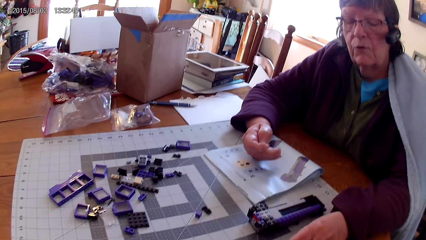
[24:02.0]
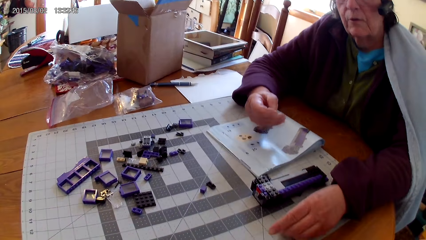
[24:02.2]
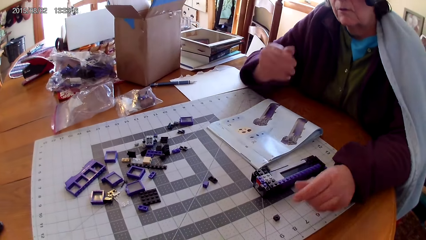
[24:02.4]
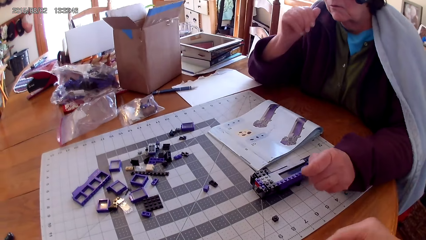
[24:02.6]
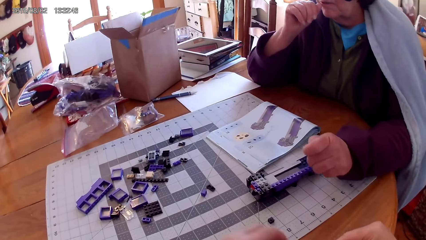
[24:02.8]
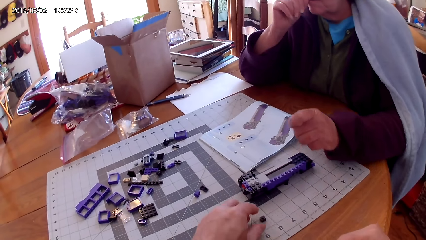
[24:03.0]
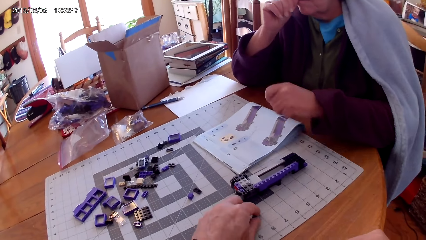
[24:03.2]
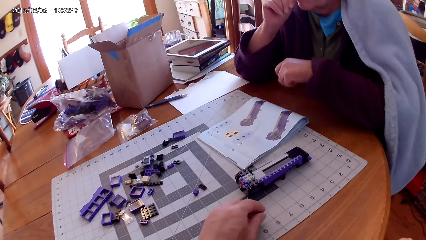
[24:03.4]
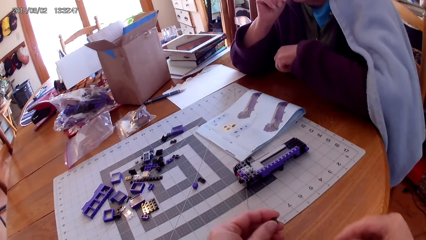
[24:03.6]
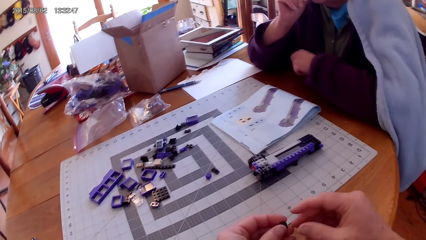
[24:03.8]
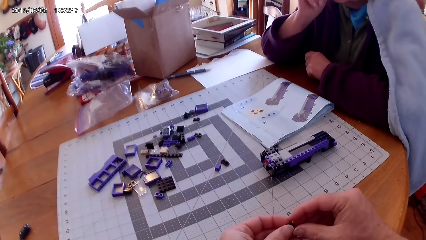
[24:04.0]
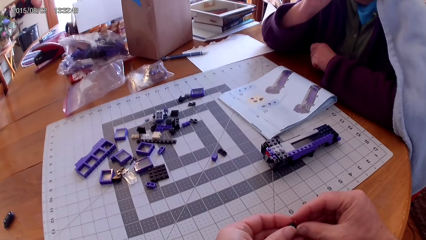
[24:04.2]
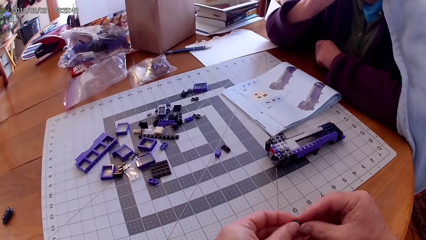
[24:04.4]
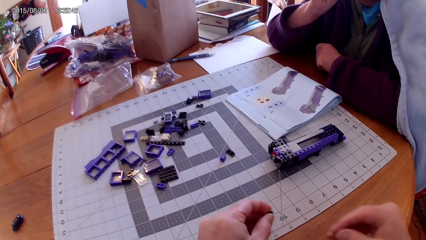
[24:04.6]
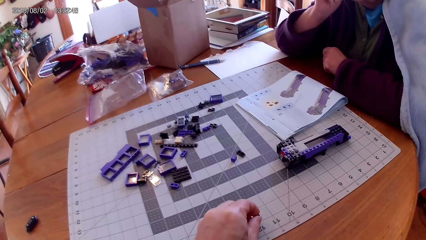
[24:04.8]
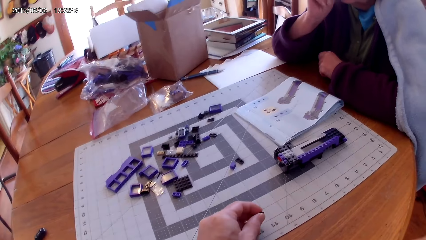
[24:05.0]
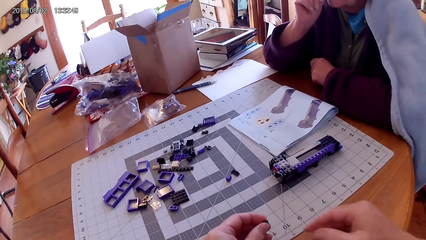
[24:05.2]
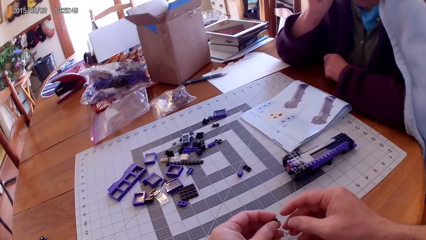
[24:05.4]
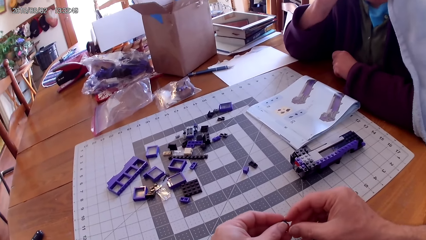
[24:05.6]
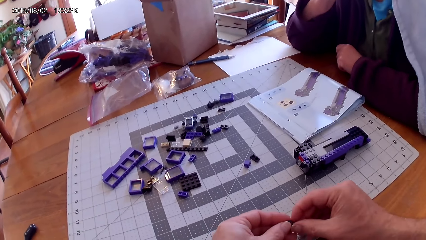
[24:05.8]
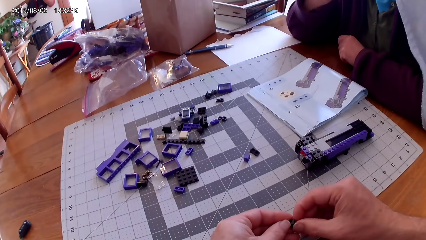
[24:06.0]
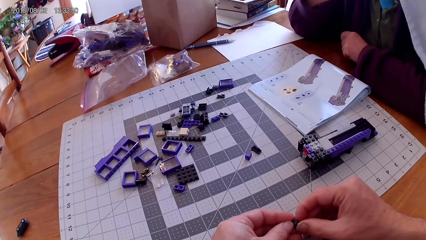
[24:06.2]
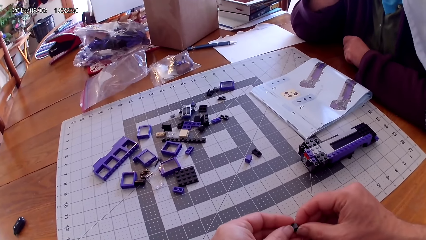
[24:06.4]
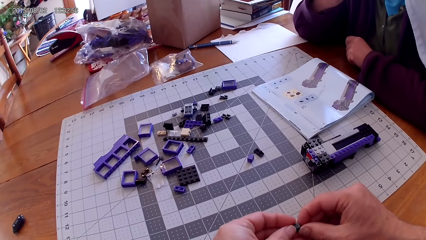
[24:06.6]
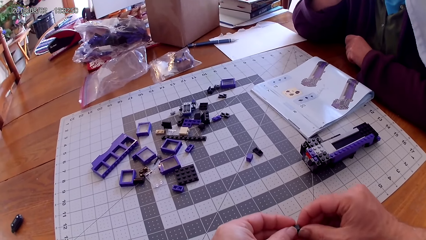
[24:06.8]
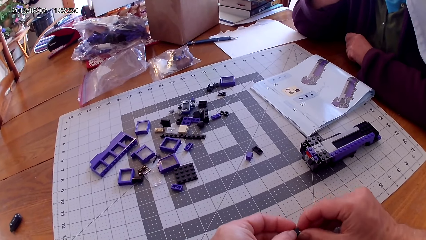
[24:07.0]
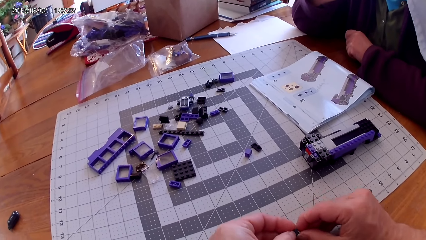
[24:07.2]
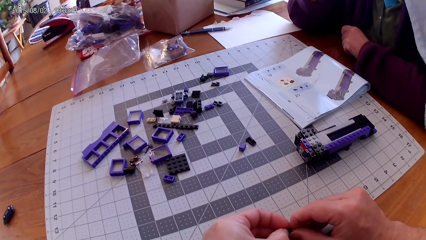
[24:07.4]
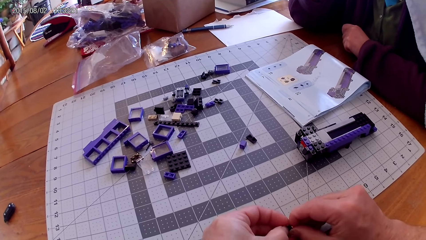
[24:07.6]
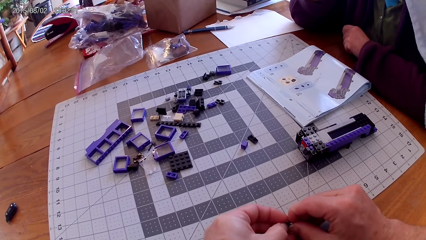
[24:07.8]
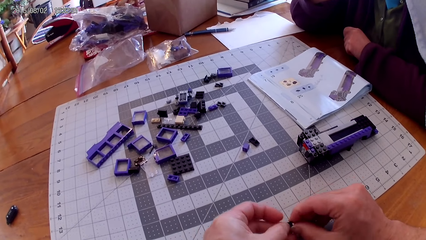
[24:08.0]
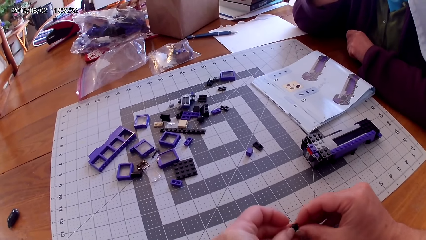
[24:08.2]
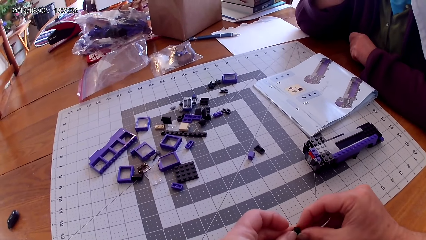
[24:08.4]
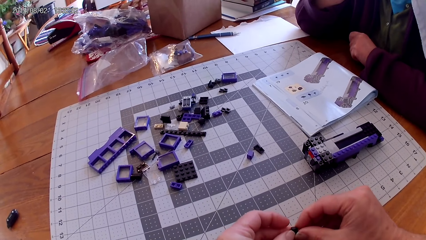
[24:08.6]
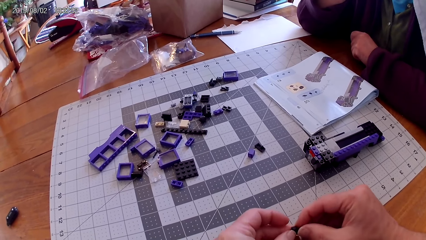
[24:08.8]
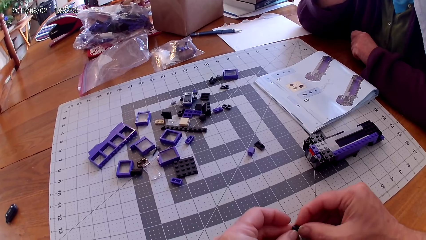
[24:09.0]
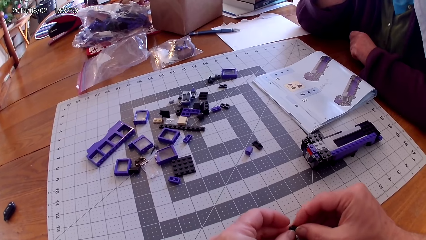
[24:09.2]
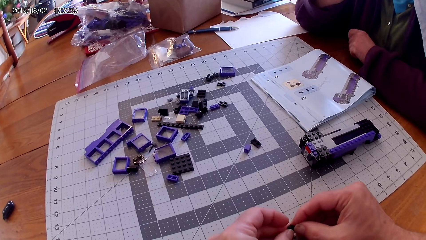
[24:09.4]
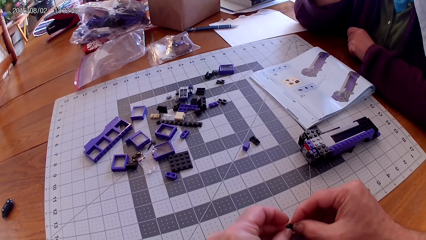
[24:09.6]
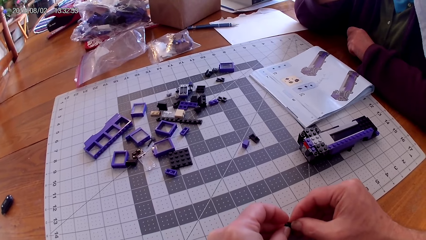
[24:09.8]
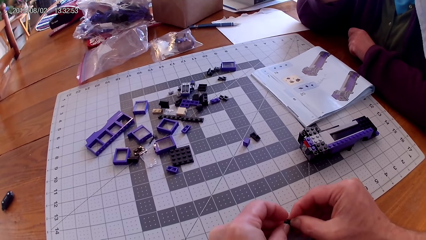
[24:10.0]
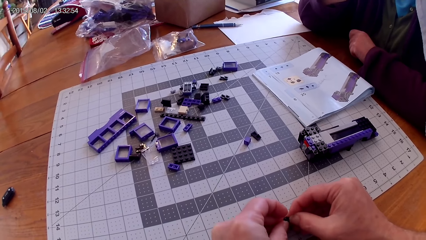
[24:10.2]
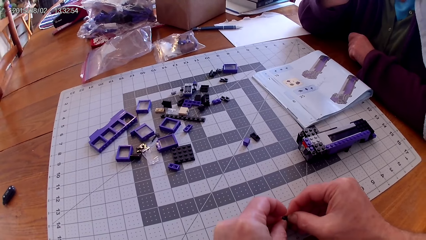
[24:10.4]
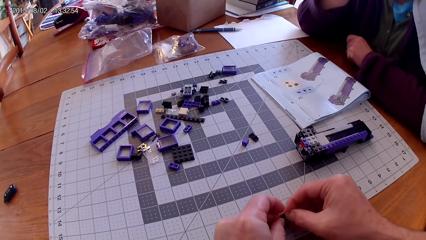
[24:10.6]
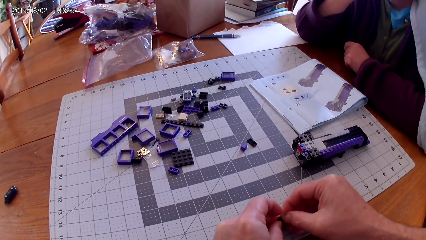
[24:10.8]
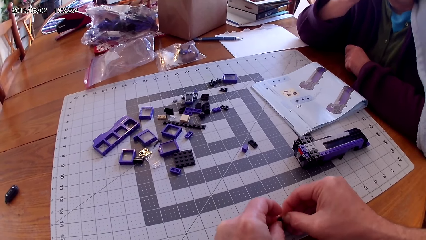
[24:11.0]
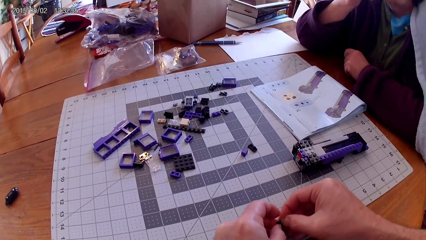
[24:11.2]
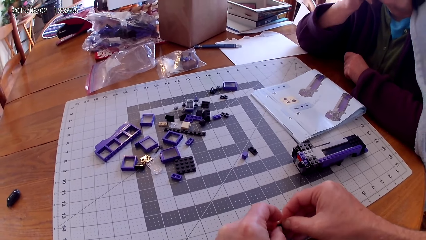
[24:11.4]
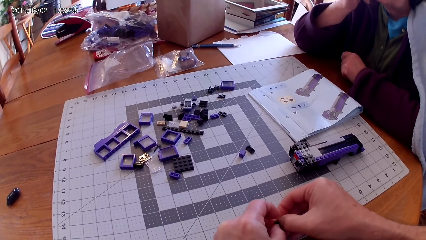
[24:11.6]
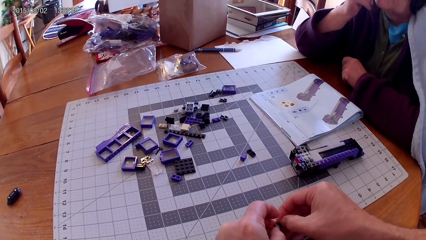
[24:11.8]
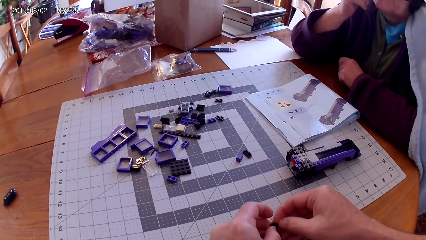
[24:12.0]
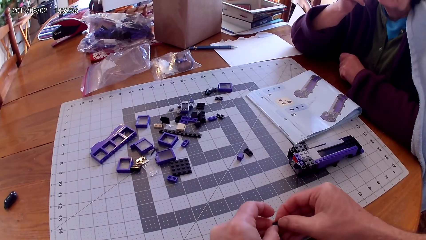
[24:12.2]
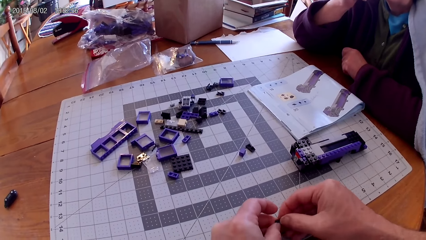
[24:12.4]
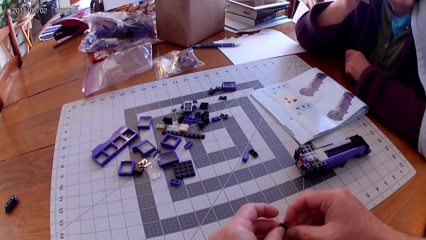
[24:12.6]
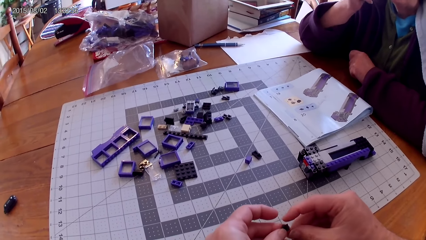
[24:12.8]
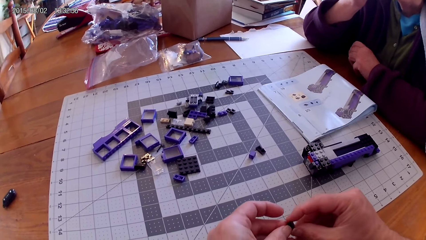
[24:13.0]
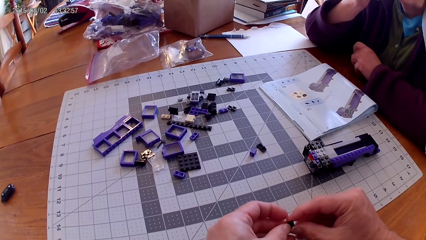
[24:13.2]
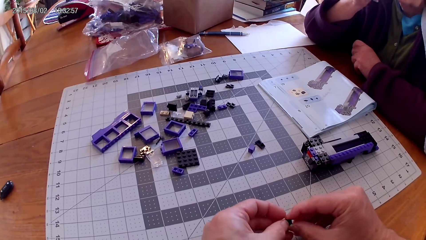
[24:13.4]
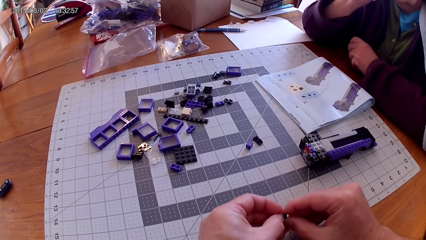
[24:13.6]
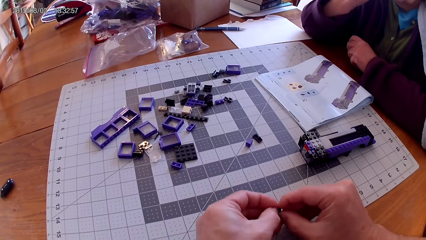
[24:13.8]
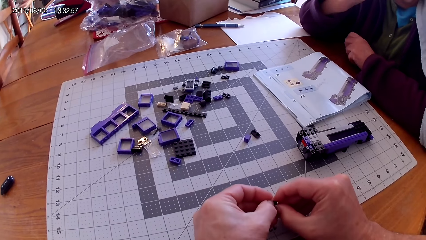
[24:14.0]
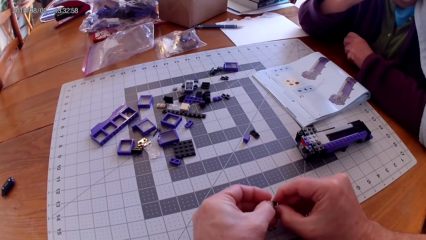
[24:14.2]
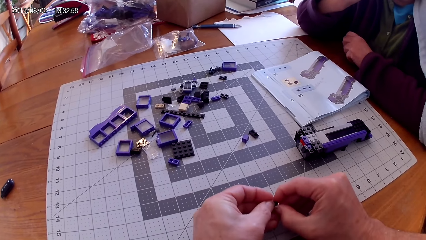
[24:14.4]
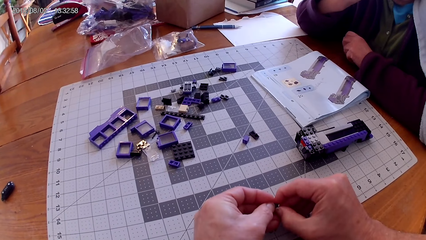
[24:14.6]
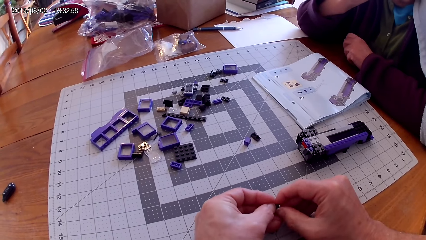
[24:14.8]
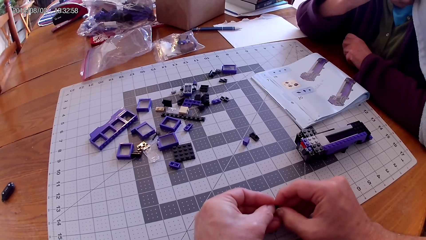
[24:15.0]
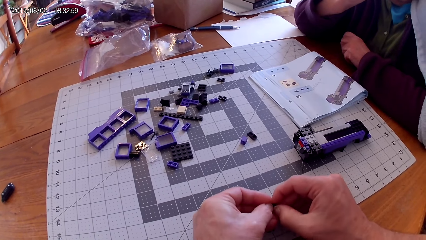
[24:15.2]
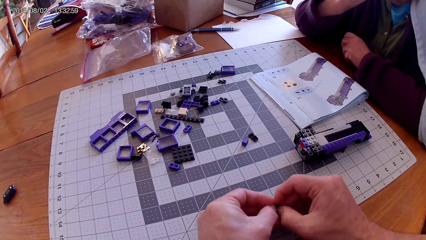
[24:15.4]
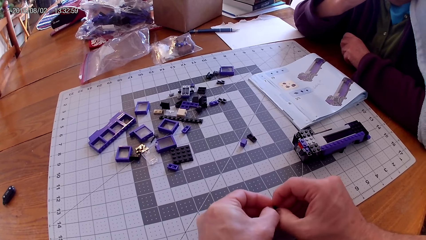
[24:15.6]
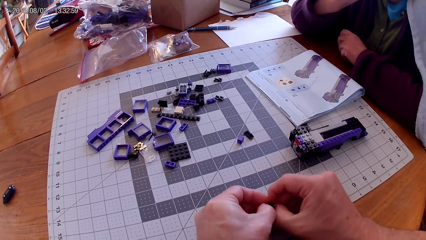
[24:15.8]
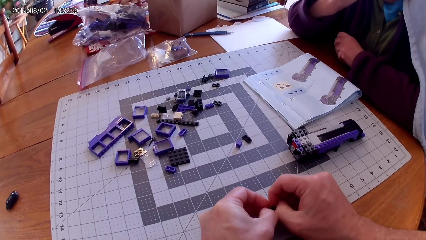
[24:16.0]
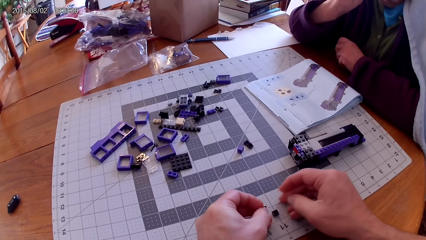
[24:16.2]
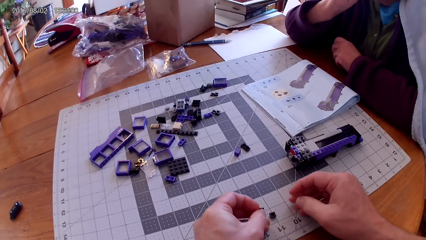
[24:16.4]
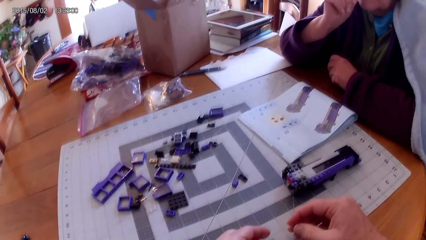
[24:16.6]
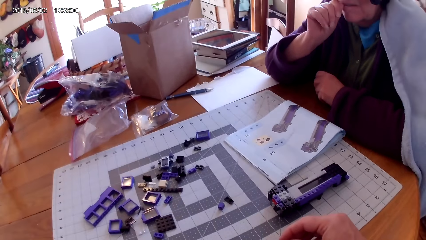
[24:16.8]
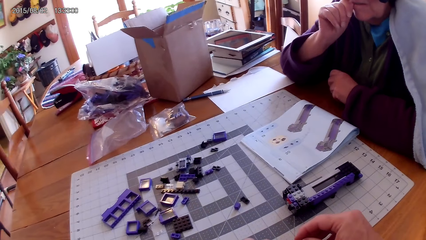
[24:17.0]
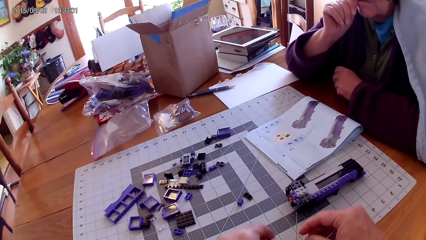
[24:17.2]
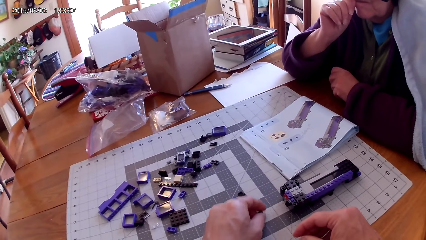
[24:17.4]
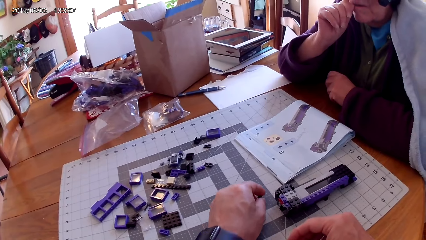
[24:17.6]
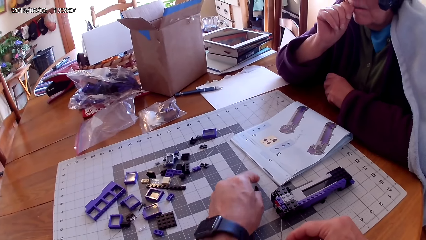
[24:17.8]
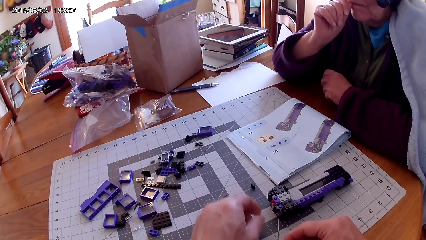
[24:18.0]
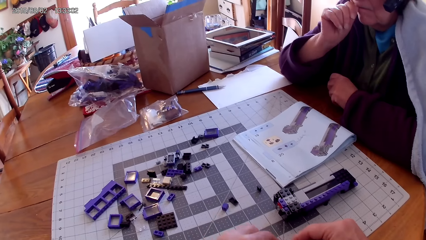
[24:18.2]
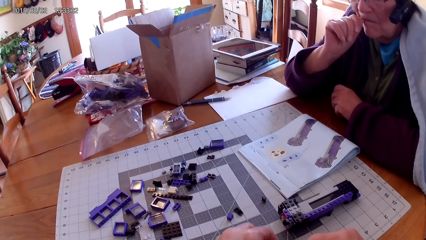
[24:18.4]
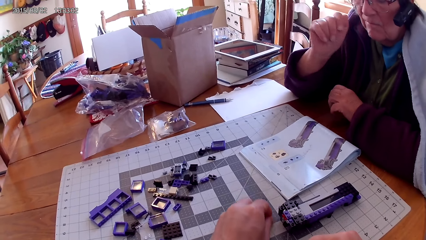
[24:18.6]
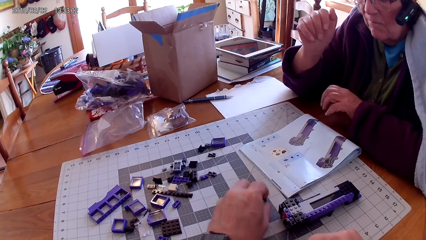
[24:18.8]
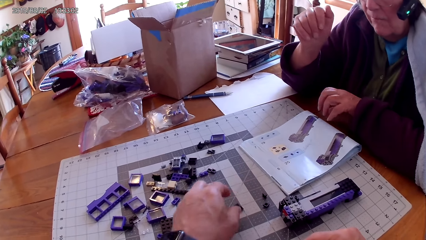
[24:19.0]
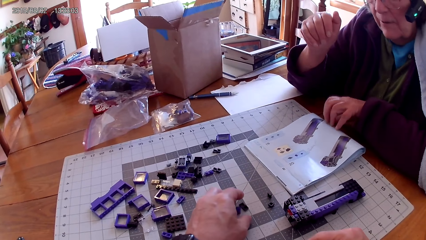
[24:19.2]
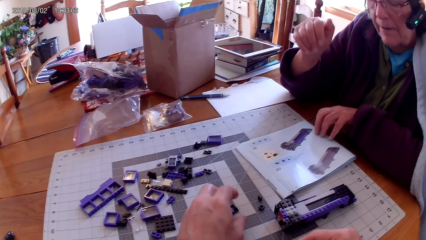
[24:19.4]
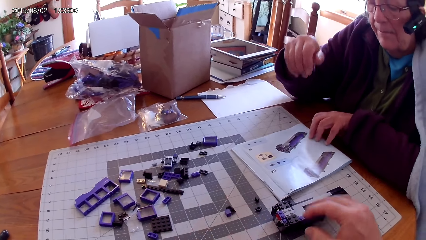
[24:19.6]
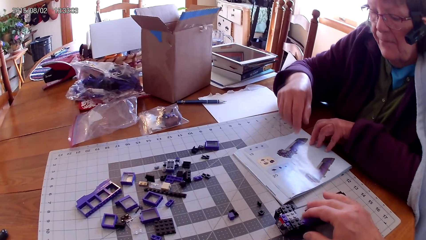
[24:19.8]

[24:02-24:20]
A woman puts the spare part on the table. She touches her face. The camera wearer takes the spare part. They fix the spare part with both hands. They put the spare part on the table. They hold the spare part with one hand. They fix the spare part with both hands. They loosen the spare parts. They put the spare part on the table. The woman removes her hand from the face.
